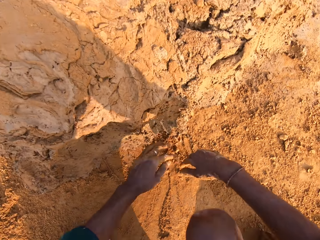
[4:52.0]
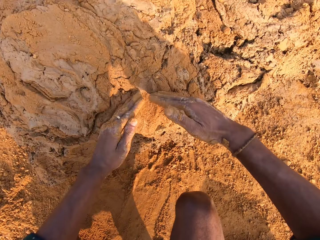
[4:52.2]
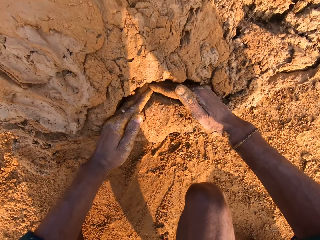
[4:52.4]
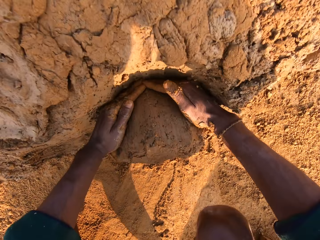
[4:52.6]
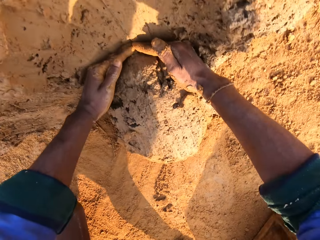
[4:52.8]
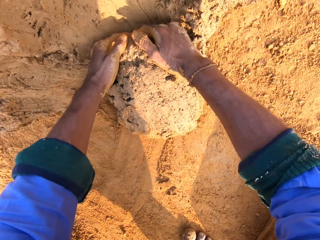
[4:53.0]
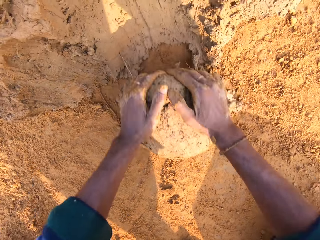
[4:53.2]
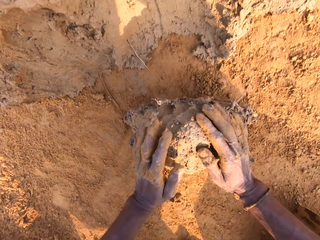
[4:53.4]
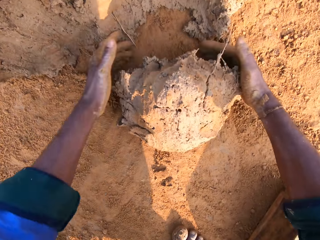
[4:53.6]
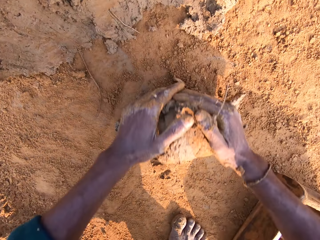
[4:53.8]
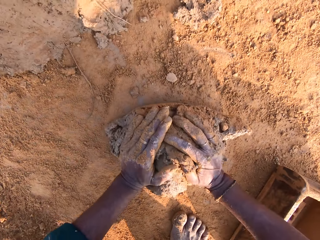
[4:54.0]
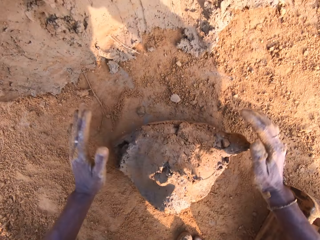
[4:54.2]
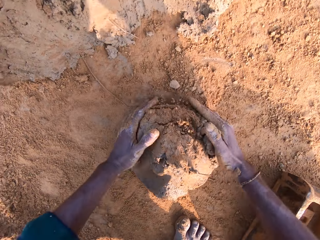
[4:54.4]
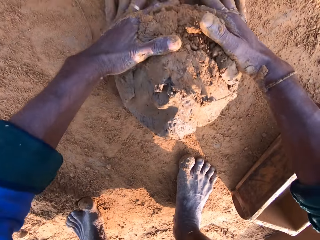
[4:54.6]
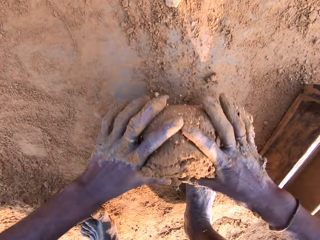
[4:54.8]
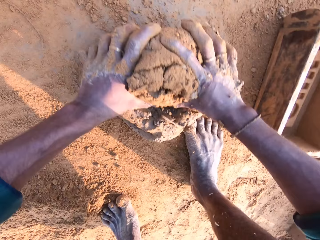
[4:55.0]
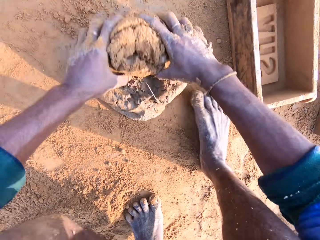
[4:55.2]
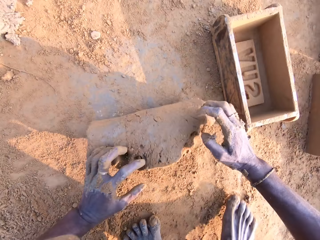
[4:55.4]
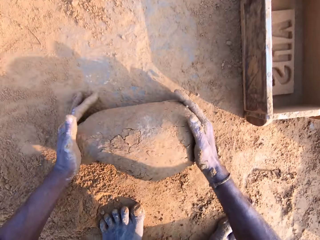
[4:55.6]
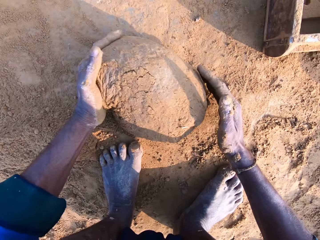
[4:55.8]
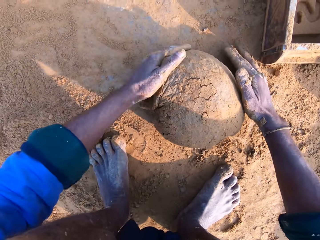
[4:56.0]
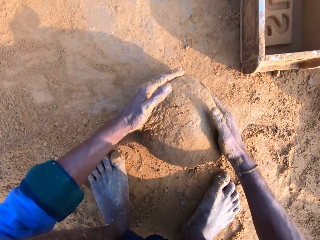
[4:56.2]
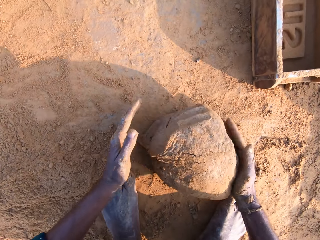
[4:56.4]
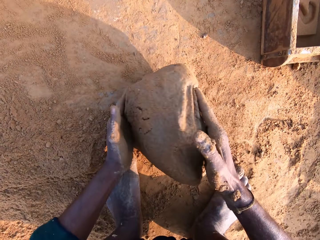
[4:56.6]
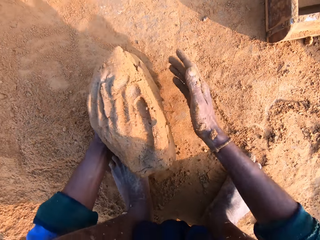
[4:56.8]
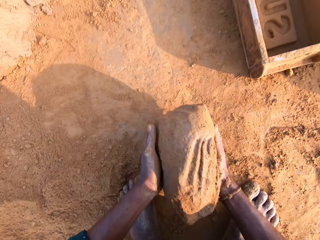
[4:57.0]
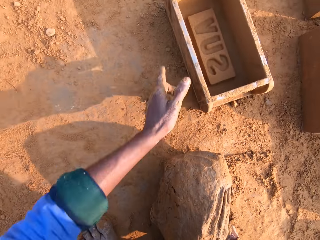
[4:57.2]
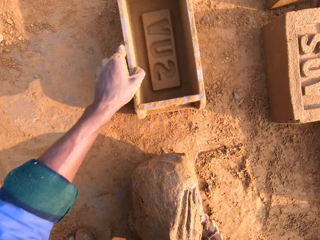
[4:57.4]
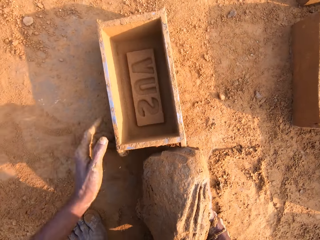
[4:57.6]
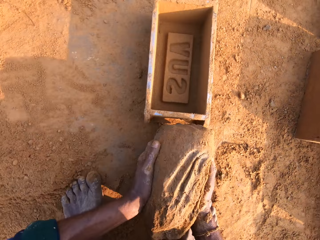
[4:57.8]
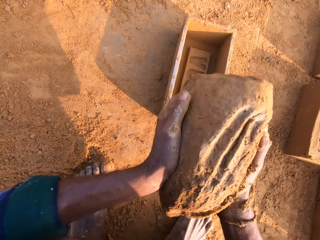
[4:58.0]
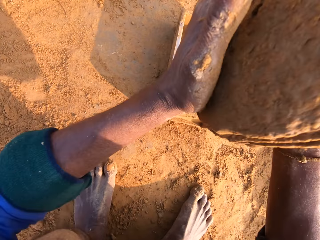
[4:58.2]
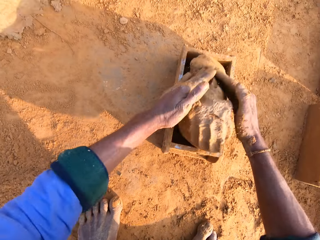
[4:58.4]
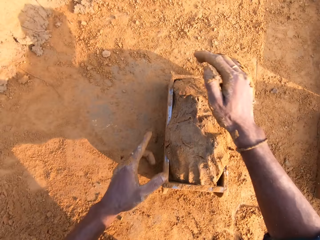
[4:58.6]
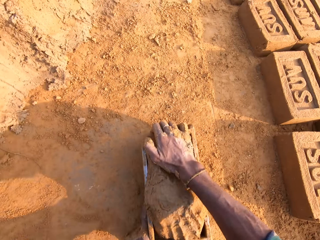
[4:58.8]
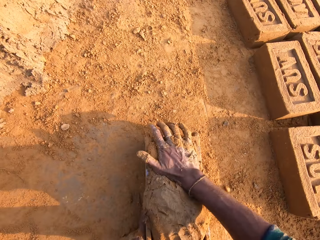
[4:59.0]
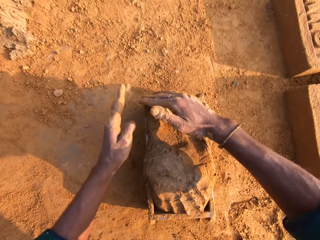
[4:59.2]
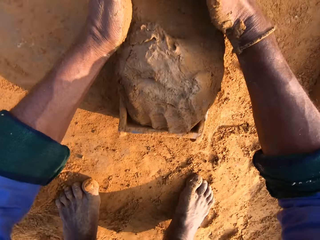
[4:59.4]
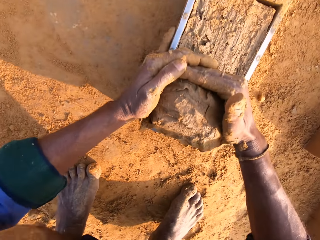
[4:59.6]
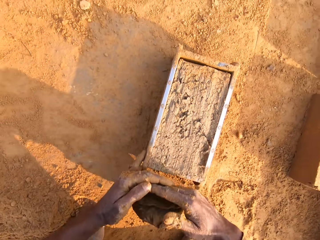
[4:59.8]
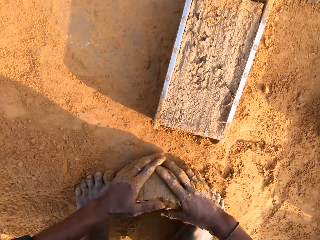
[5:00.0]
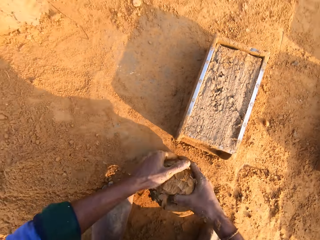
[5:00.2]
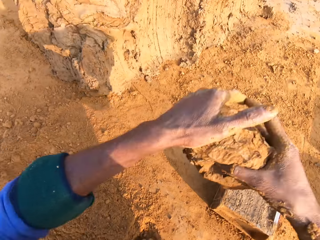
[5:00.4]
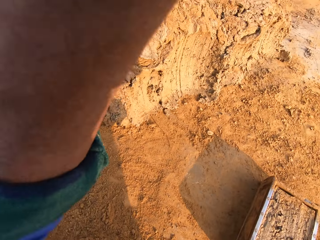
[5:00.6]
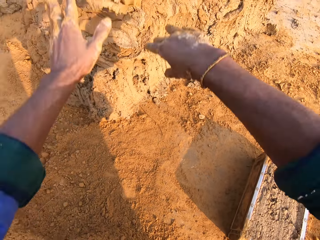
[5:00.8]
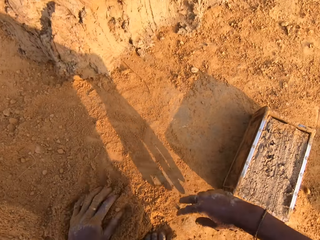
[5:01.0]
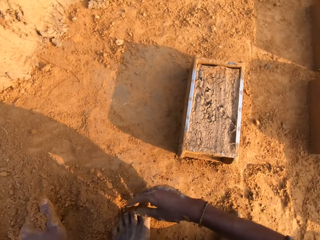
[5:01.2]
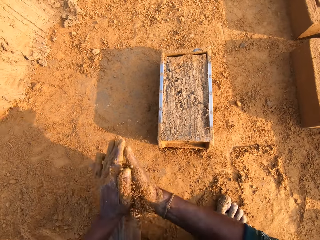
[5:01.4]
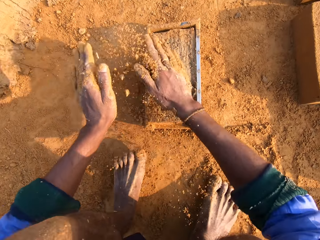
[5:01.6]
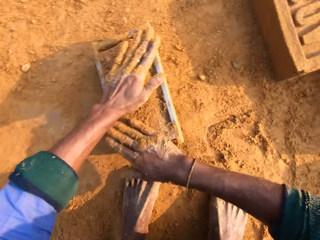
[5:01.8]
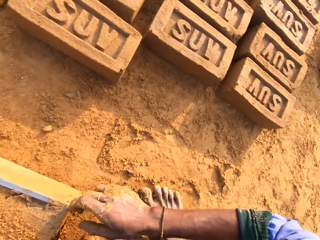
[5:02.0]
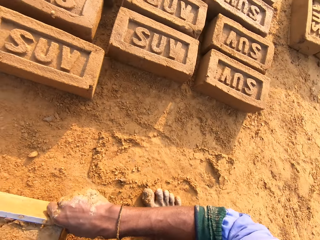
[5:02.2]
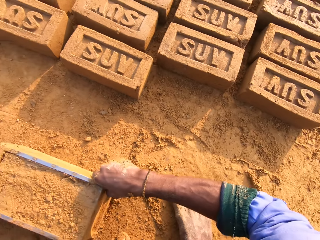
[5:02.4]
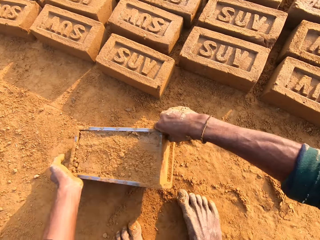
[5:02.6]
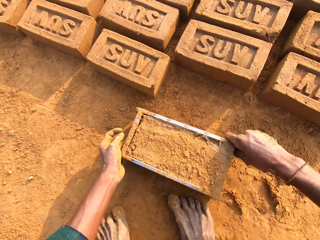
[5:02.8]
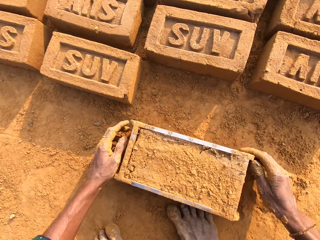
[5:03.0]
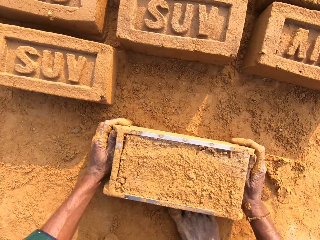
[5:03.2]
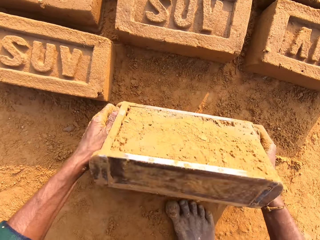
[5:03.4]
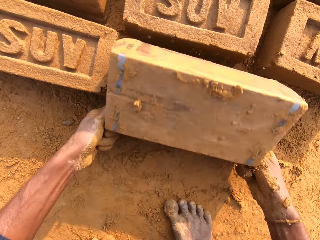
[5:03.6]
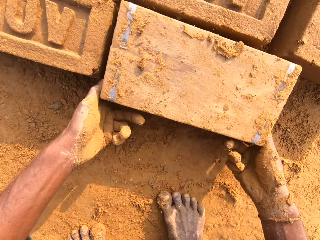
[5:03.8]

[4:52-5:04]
The camera wearer cuts the clay or mud with both hands. They scoop the mud with both hands. They roll the mud on the sand or soil with both hands. They carry the clay with the right hand. They pull the wooden box or brick mold with the left hand. They hold the mud with both hands. They place the mud in the wooden box with both hands. They press the mud in the wooden box with the right hand. They remove the excess clay from the brick mold. They level the mud in the wooden box with both hands. They pick up the clay with both hands. They throw the mud on the heap of mud. They scoop the sand on the ground with both hands. They pour the sand on the mud with the wooden box. They pull the brick mold on the ground. They lift the wooden box with the mud with both hands.

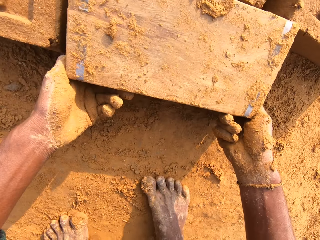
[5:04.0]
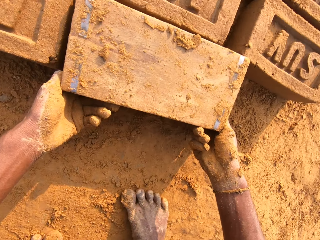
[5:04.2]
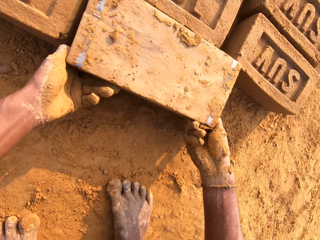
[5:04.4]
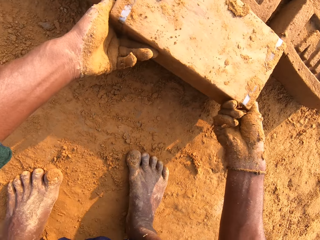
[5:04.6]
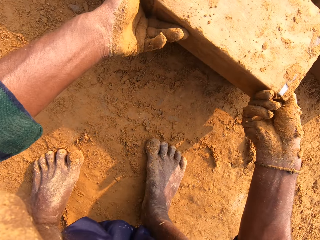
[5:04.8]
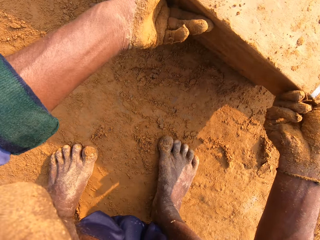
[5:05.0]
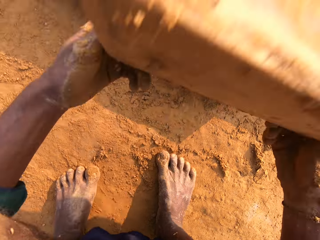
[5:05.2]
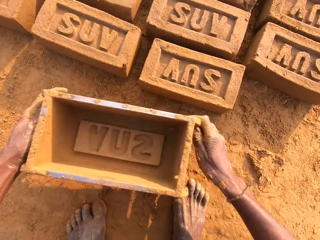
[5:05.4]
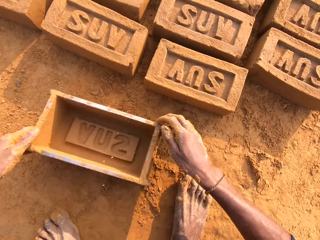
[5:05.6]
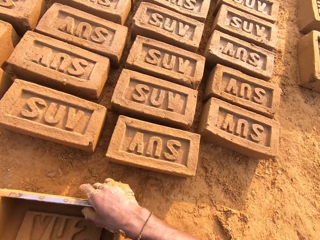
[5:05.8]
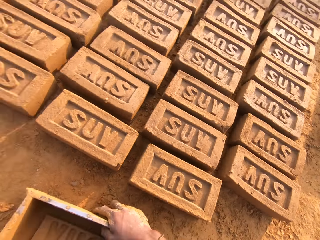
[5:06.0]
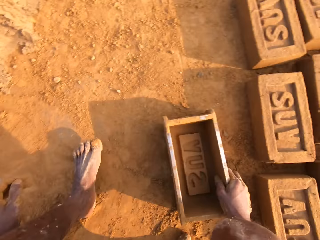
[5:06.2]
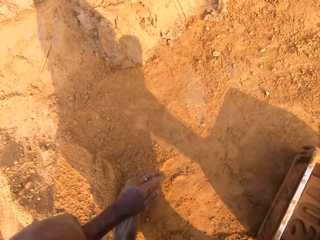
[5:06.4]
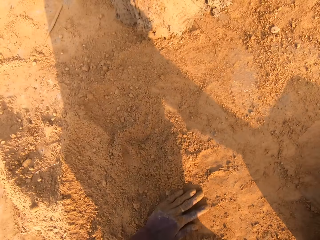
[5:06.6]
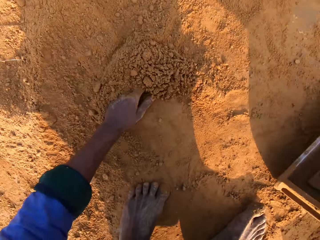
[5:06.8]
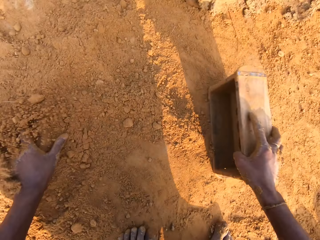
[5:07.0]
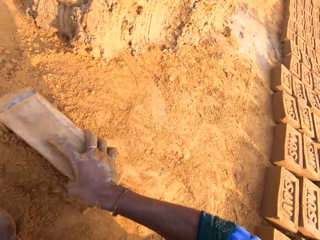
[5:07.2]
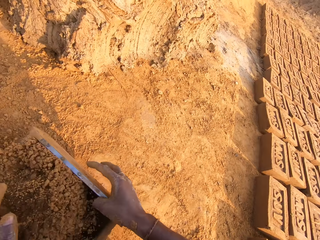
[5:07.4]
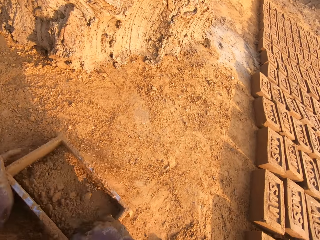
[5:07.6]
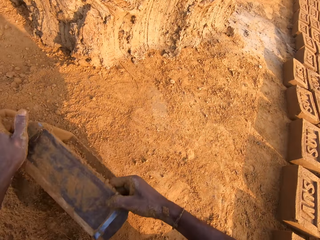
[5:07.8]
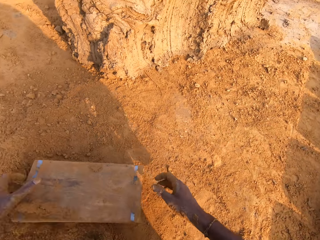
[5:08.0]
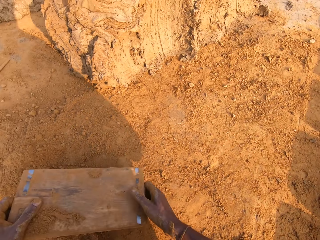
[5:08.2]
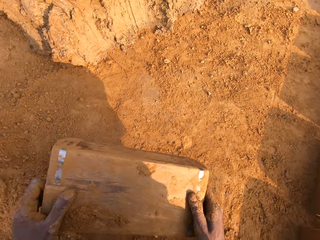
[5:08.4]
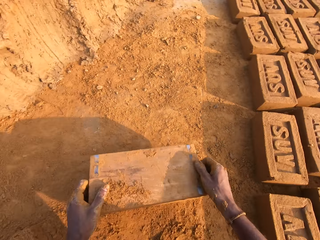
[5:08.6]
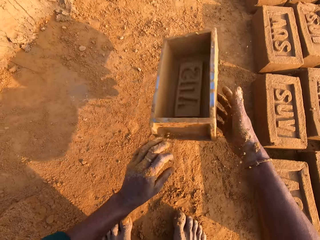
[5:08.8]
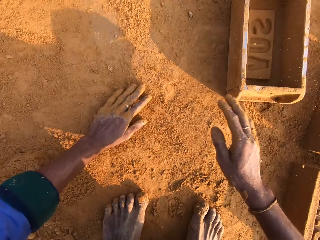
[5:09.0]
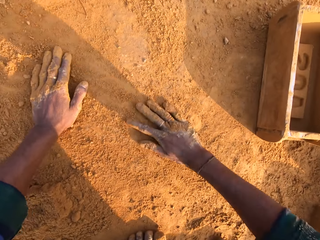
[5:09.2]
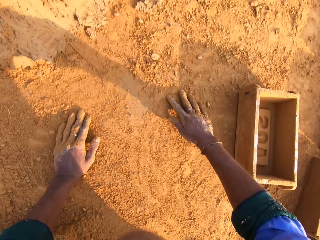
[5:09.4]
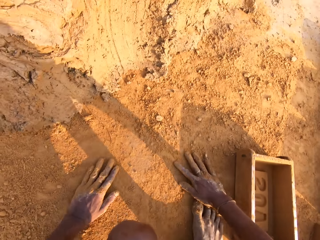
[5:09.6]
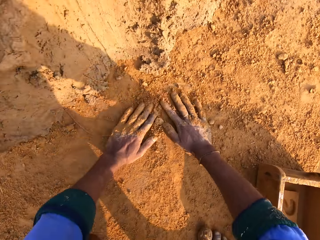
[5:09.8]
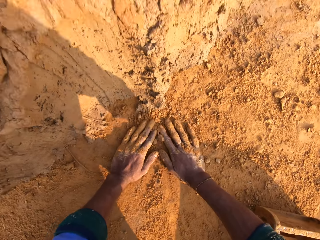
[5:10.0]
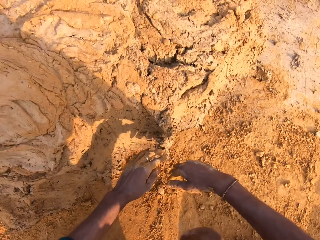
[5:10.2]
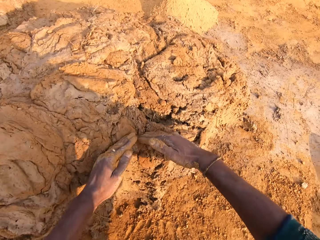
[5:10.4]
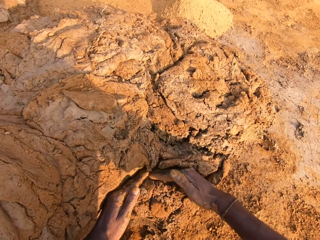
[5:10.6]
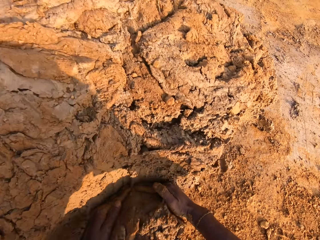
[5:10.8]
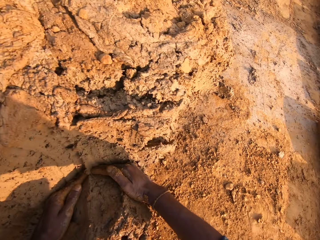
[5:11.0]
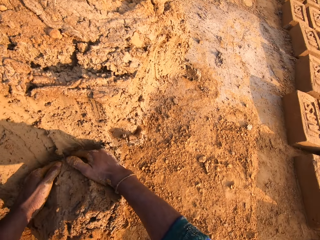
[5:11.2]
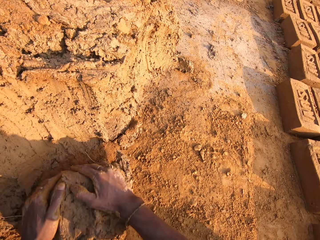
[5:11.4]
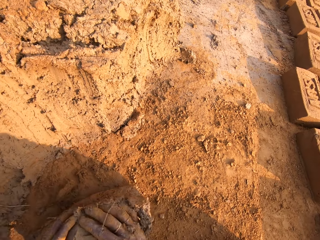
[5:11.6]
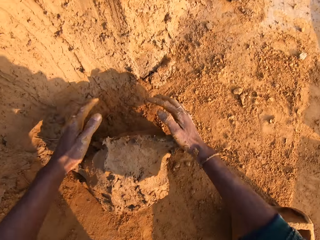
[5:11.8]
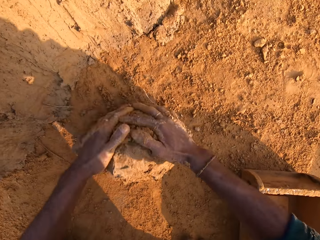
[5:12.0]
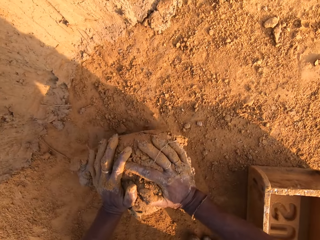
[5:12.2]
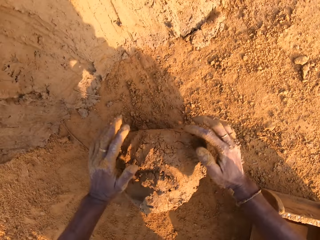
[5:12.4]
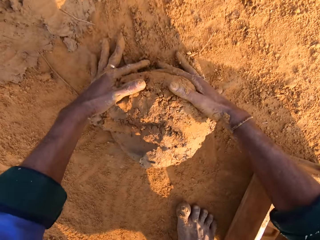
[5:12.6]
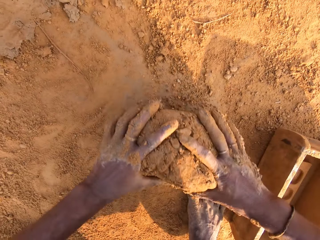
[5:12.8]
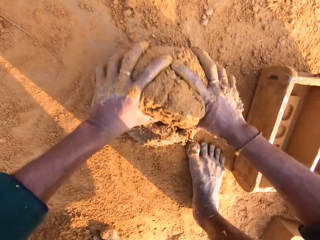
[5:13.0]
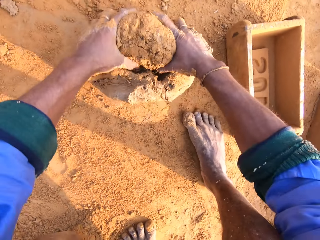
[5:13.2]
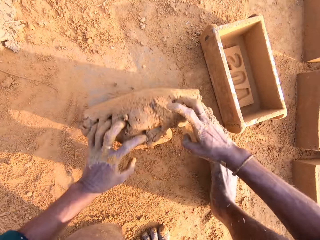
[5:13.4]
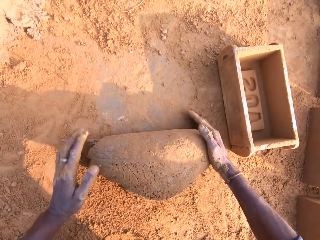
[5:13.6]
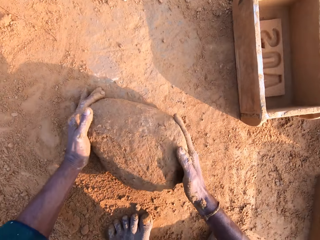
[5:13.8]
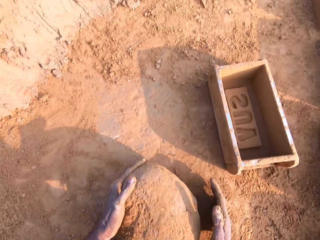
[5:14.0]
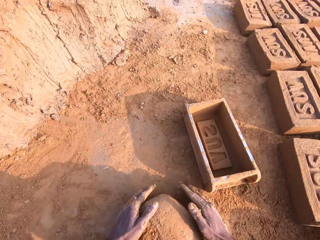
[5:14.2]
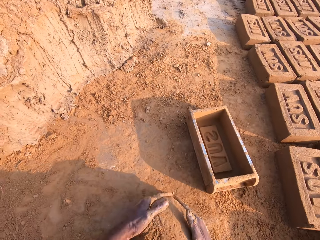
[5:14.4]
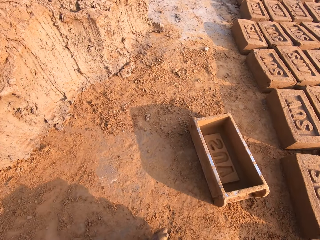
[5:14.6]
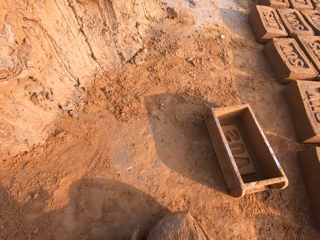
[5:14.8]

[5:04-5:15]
The camera wearer drops the brick on the ground. They carry the brick mold or wooden box with both hands. They place the wooden box on the ground with both hands. They move the left hand on the soil or sand. They carry the brick mold with the right hand. They look around the ground. They put the sand in the wooden box with the left hand. They pour the sand in the wooden box on the ground. They throw the wooden box on the ground with both hands. They rub both hands on the soil. They cut the clay or mud with both hands. They scoop the mud with both hands. They roll the mud on the ground with both hands.
